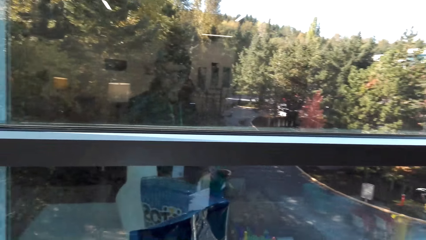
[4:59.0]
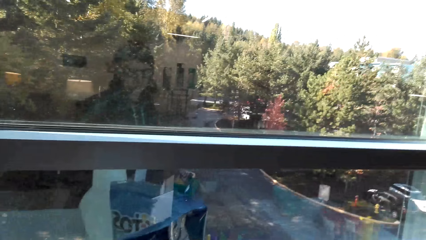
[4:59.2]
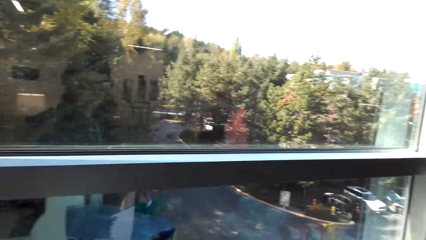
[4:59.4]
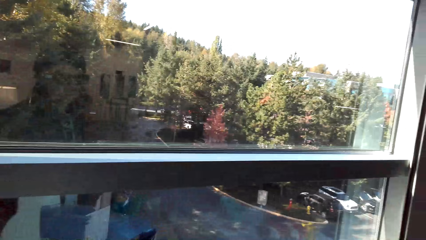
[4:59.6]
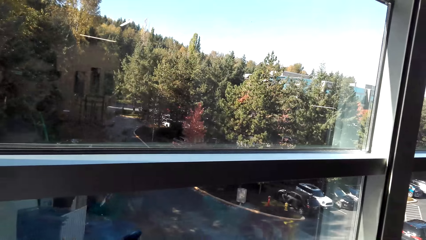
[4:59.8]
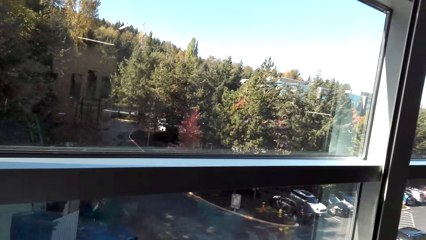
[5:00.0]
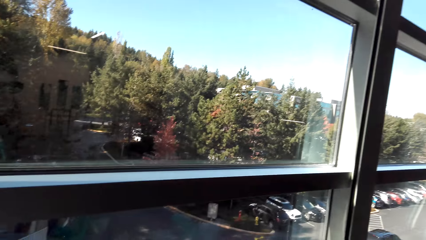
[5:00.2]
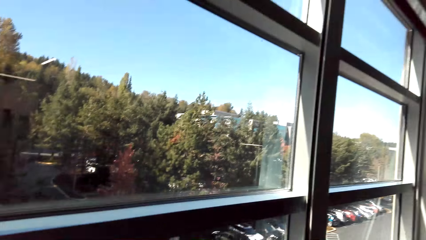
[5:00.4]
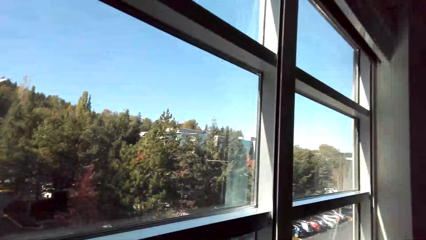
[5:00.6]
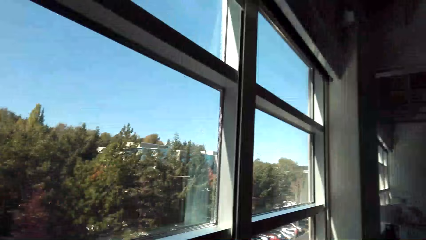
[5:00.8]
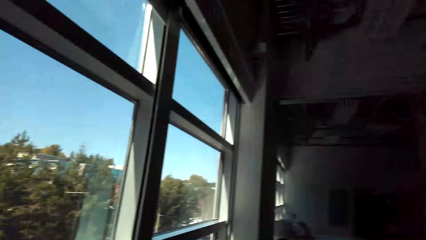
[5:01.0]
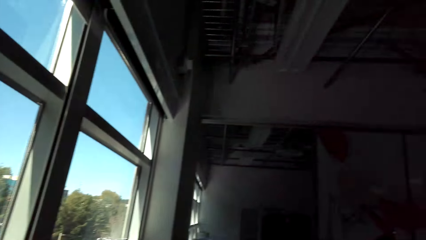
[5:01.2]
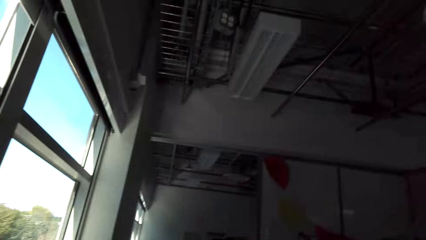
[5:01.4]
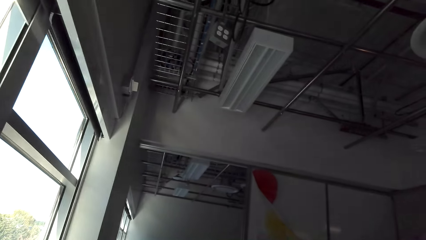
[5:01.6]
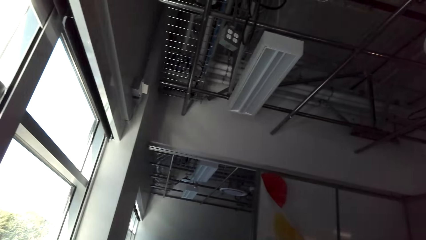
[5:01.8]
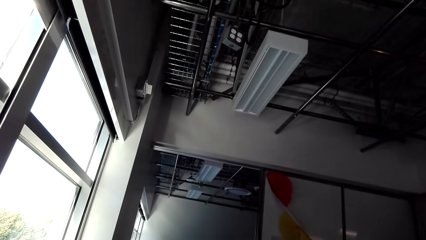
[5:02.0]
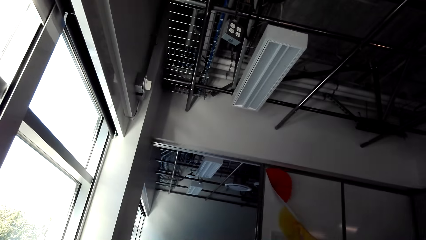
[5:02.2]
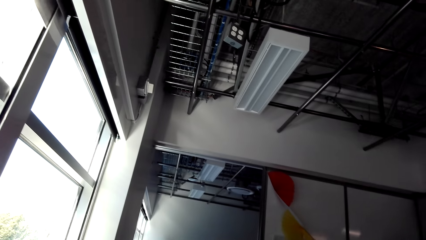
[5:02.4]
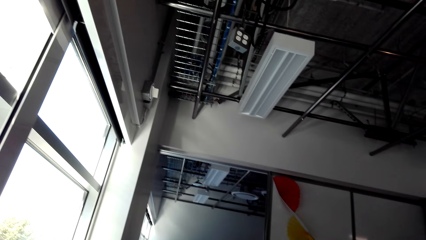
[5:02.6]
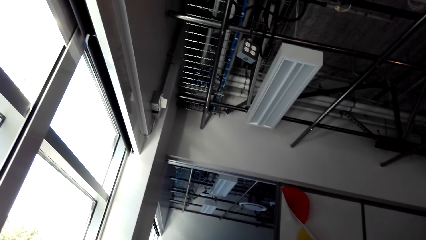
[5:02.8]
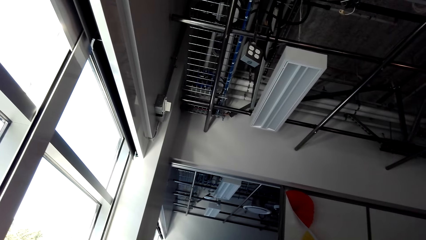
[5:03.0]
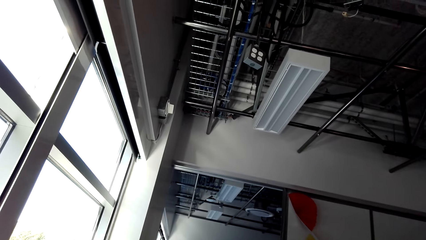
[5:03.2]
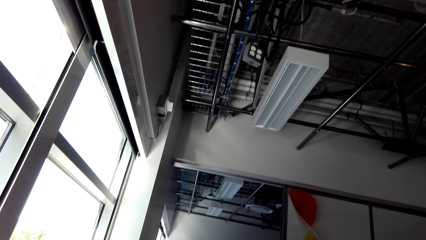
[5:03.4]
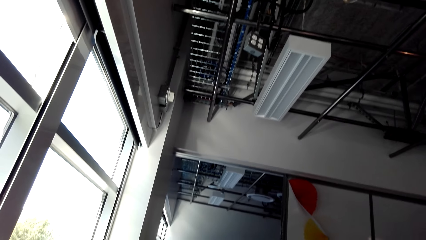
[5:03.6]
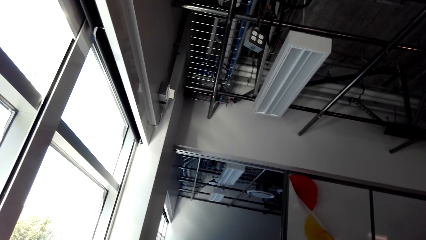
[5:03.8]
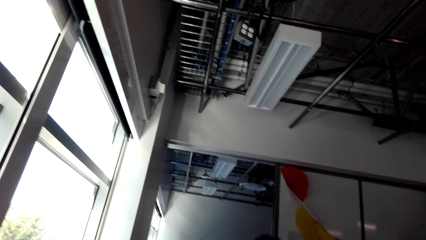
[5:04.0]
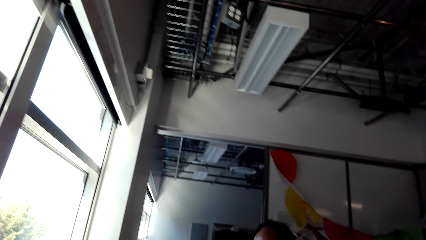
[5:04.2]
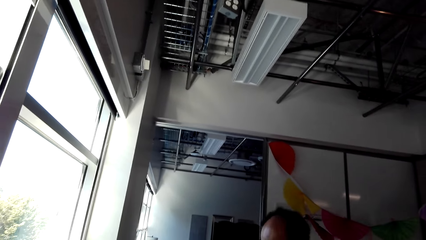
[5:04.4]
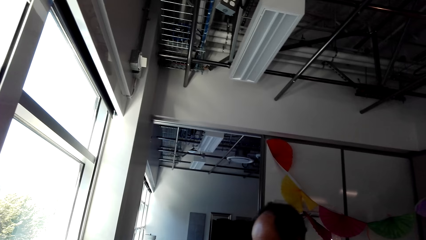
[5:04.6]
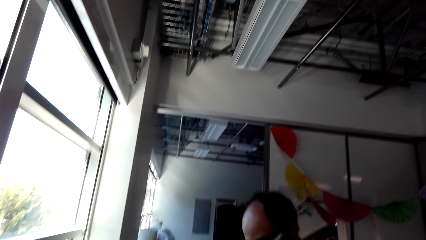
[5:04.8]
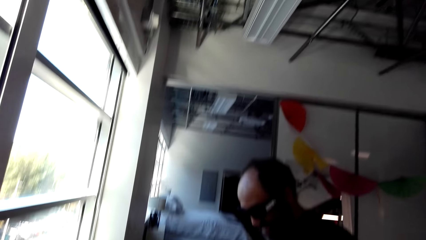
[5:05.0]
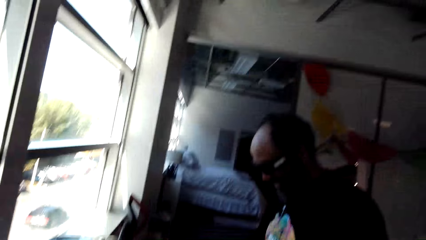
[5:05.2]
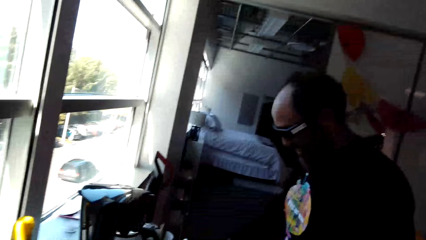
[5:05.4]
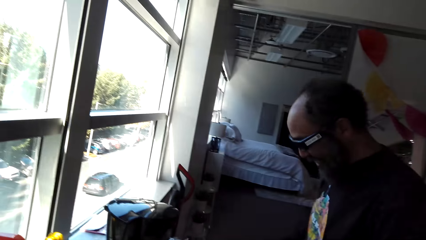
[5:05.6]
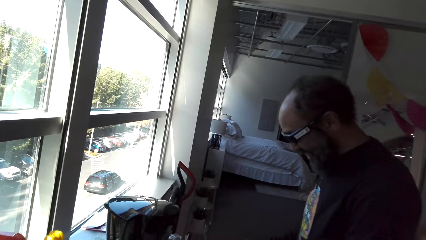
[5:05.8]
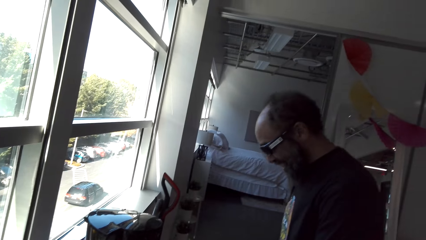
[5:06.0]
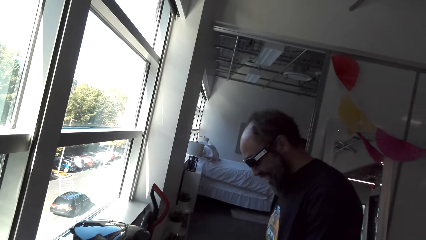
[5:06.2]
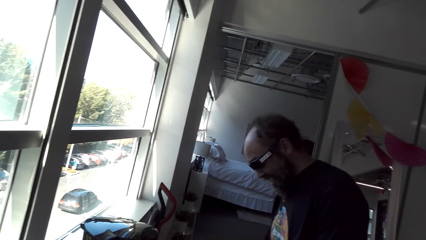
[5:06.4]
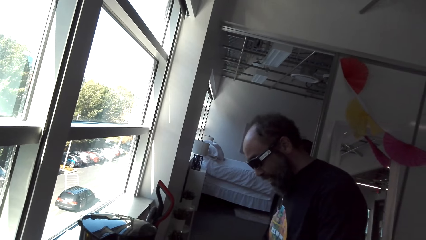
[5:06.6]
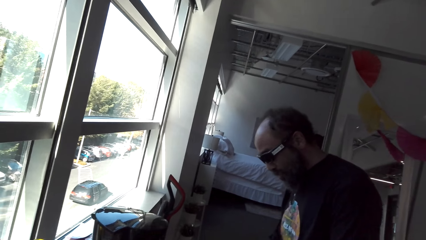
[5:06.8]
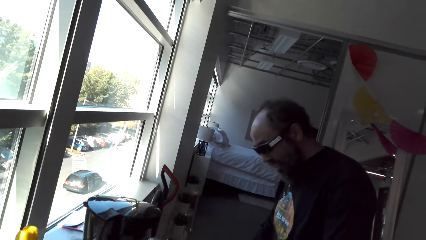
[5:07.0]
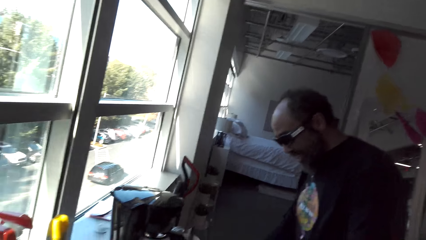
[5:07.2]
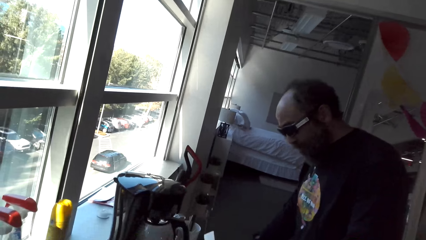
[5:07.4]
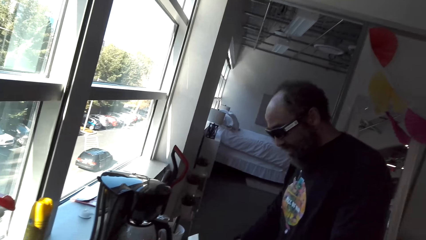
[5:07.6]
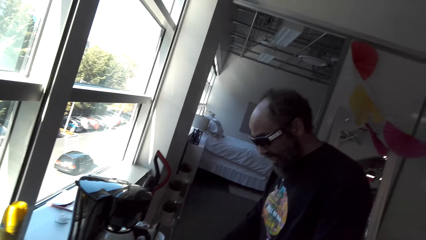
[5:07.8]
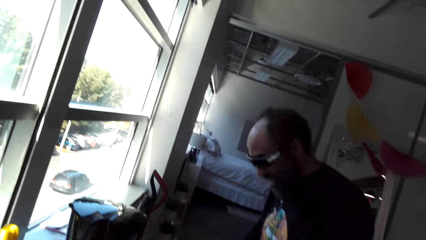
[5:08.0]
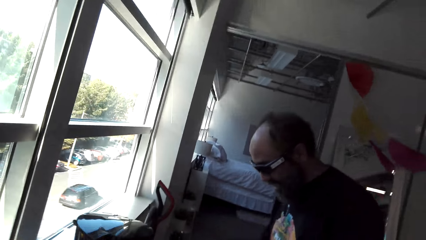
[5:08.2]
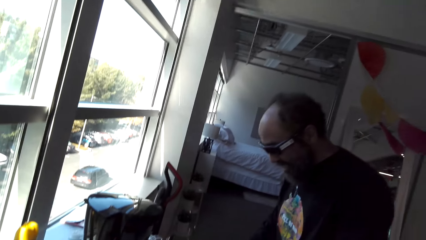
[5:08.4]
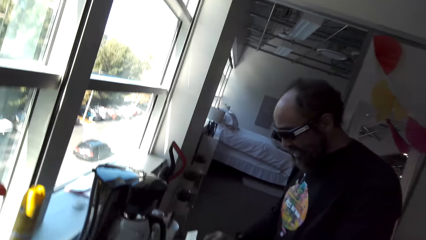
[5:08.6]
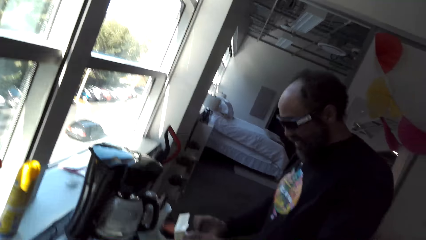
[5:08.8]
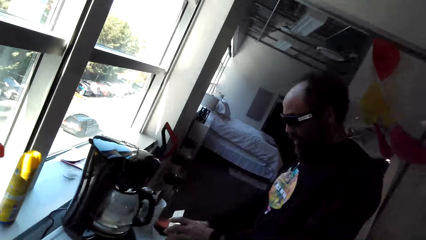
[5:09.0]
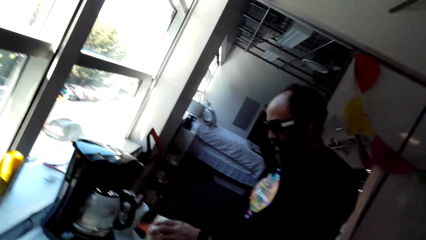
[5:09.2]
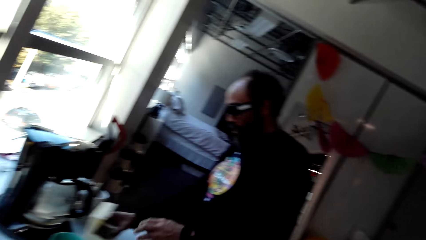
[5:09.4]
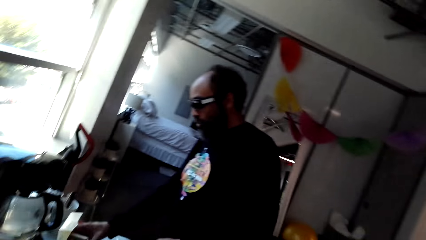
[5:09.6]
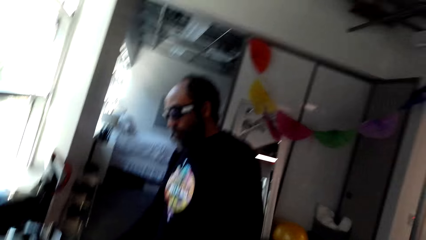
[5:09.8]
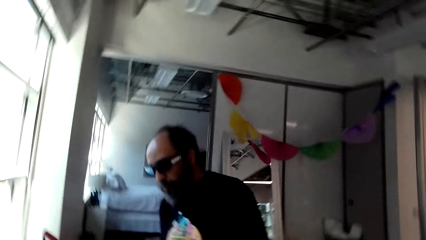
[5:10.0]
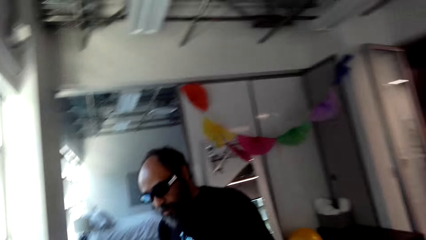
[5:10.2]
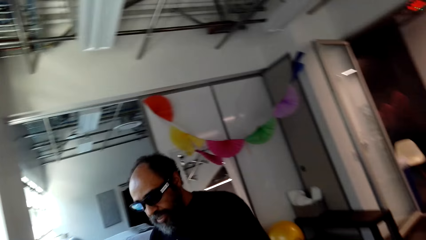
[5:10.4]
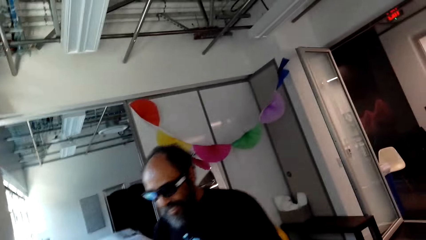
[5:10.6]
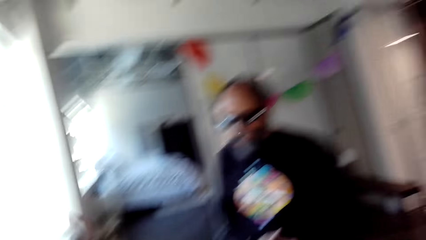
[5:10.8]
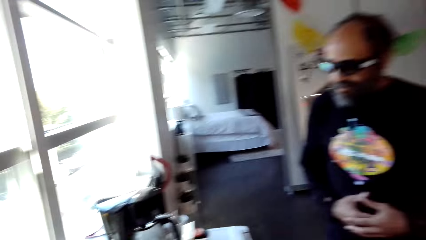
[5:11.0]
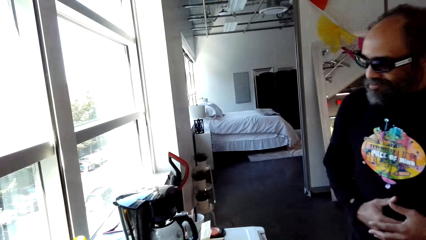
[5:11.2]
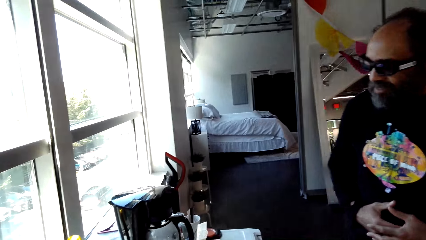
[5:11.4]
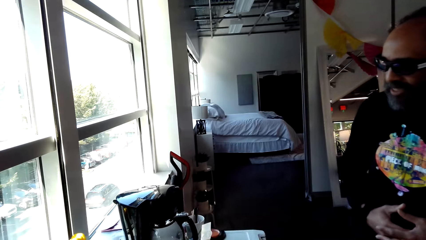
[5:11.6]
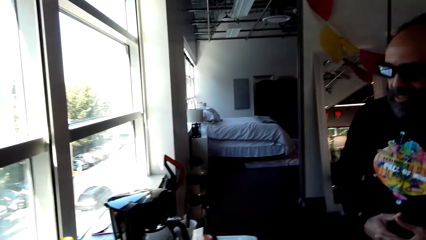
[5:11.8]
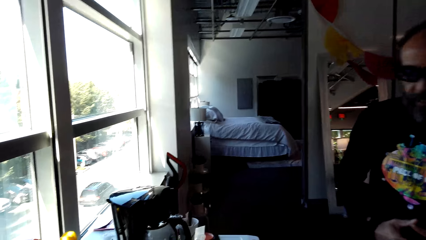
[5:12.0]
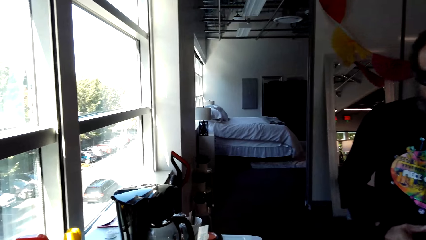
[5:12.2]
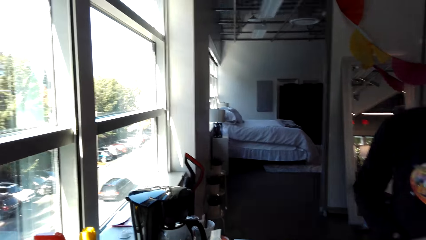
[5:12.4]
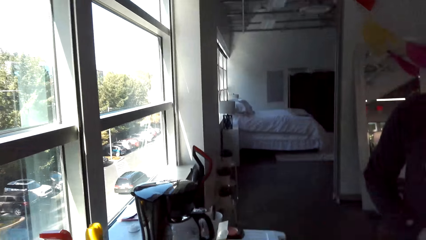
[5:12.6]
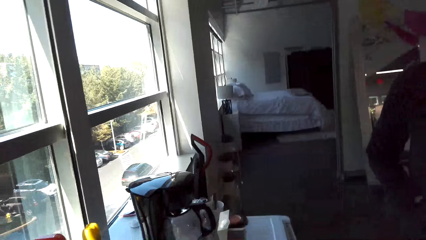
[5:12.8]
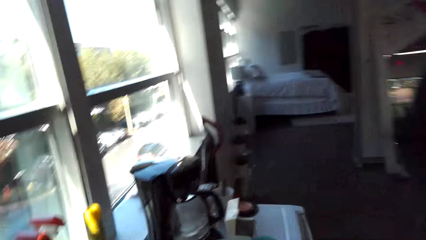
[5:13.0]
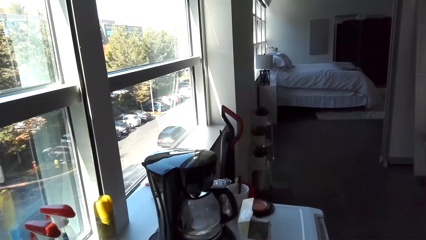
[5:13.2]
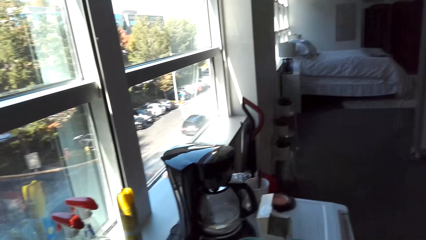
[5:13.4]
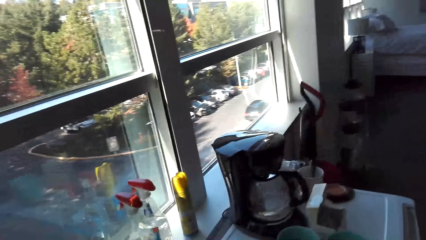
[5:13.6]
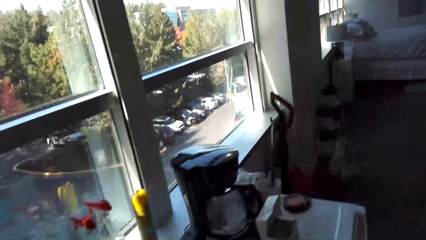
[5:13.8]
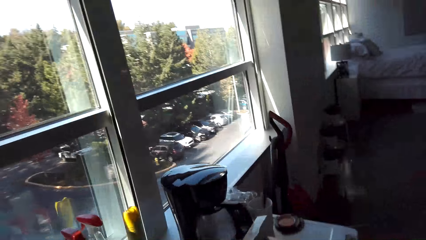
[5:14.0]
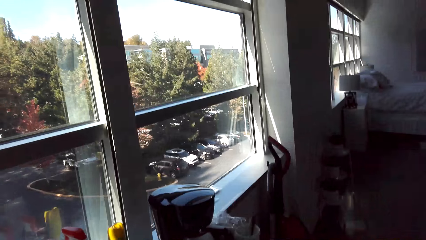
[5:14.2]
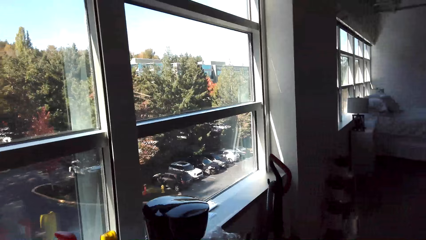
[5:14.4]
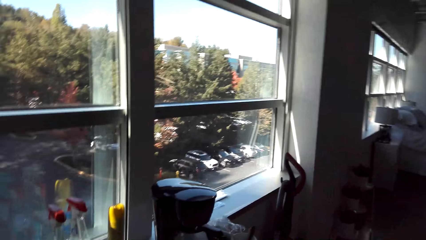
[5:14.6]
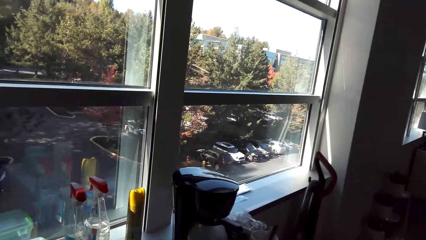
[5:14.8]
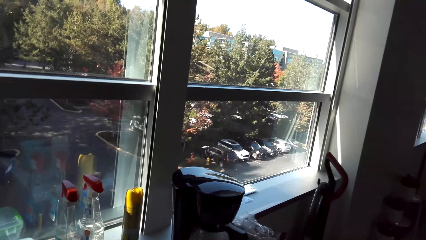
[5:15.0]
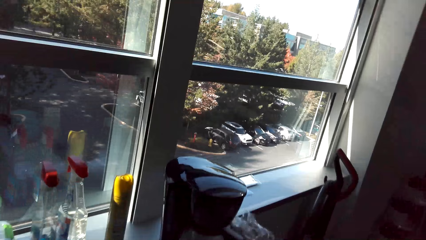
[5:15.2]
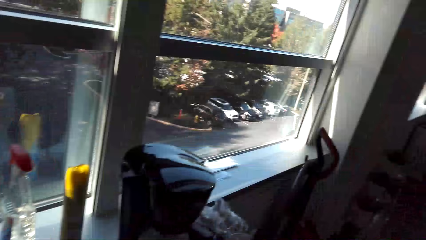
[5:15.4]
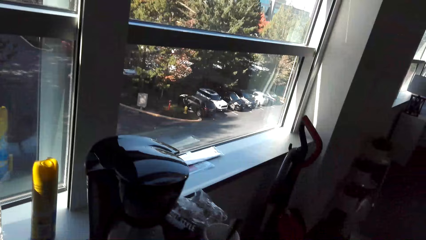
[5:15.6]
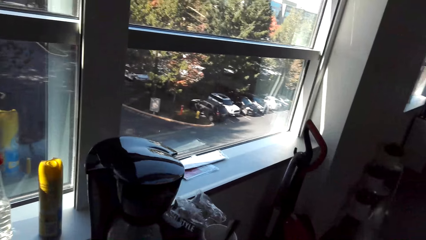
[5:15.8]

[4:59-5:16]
The camera wearer looks through the window. They look at the ceiling. A man stands beside the window. The camera wearer looks at the man. The man makes tea and looks at the electric kettle. The camera wearer talks with the man.
